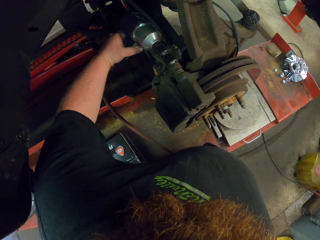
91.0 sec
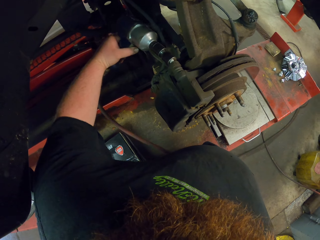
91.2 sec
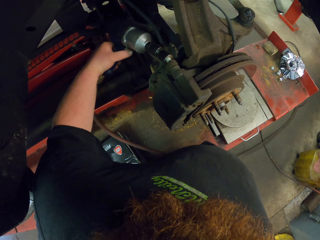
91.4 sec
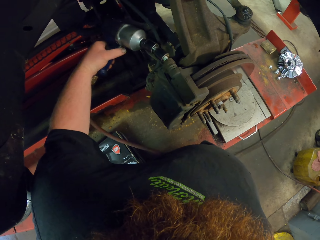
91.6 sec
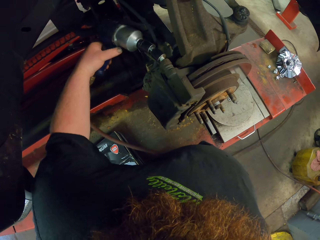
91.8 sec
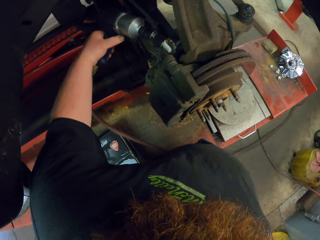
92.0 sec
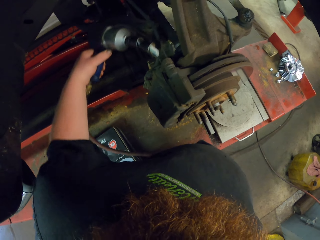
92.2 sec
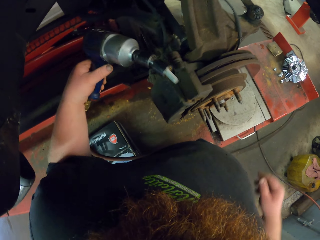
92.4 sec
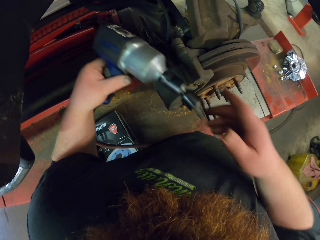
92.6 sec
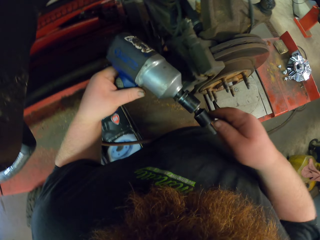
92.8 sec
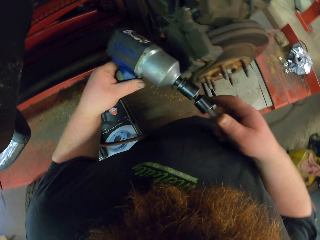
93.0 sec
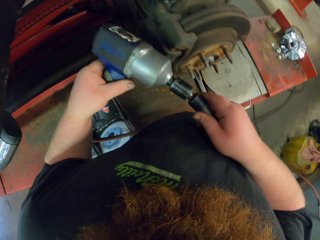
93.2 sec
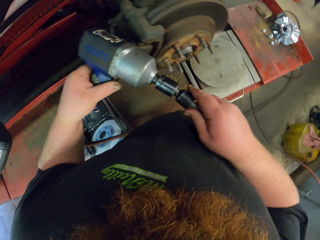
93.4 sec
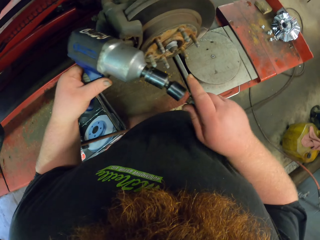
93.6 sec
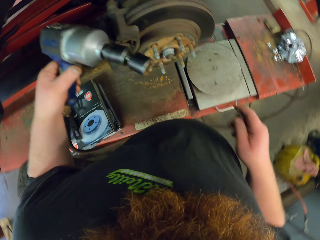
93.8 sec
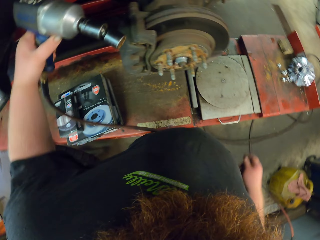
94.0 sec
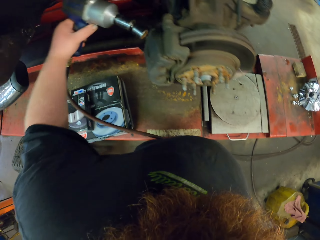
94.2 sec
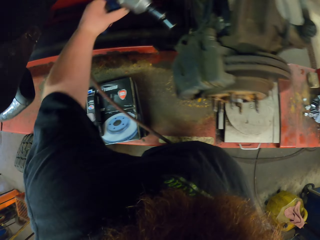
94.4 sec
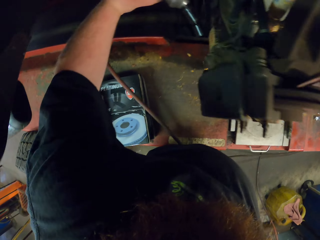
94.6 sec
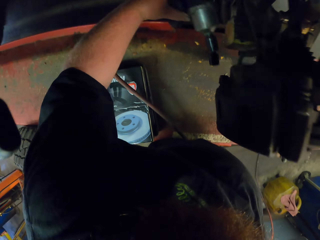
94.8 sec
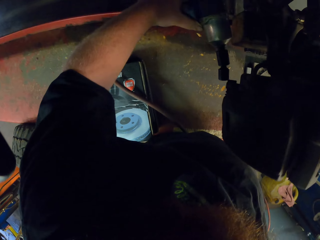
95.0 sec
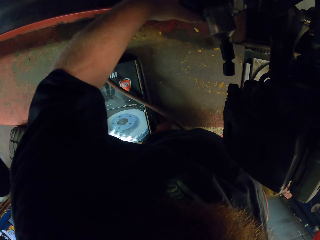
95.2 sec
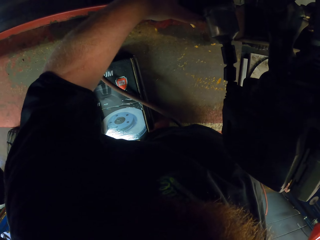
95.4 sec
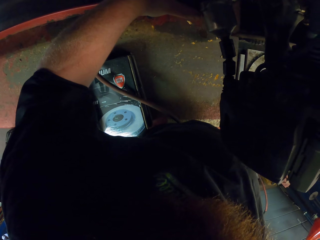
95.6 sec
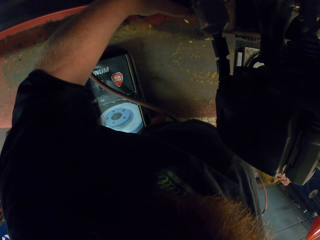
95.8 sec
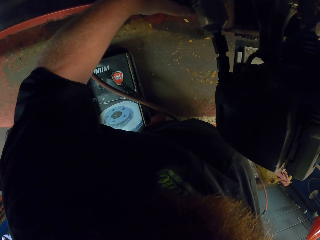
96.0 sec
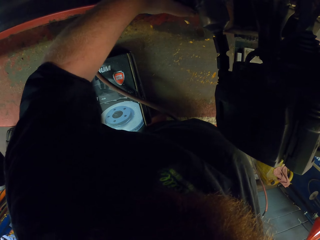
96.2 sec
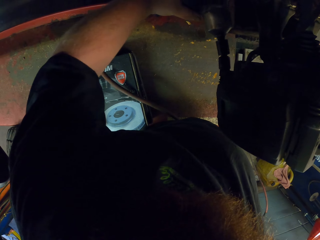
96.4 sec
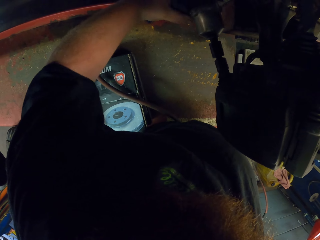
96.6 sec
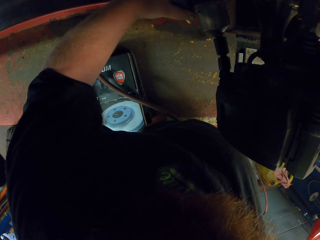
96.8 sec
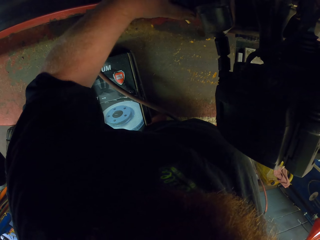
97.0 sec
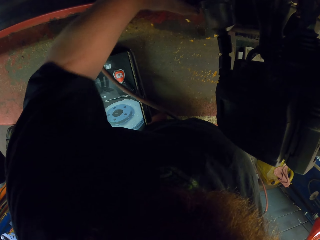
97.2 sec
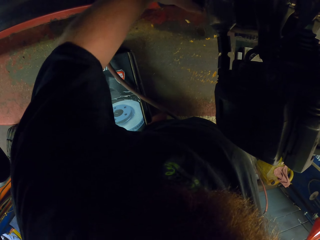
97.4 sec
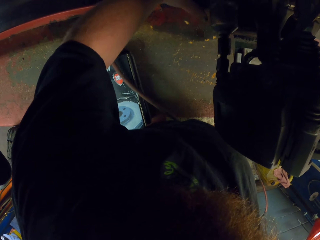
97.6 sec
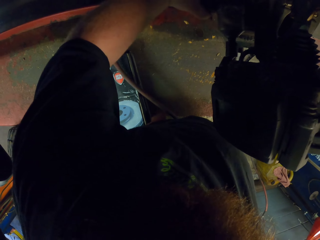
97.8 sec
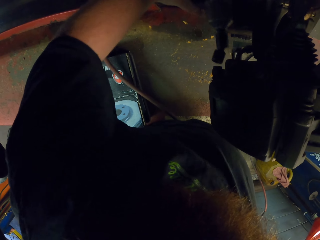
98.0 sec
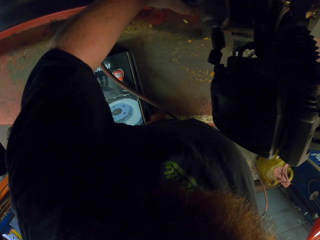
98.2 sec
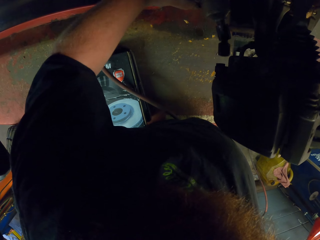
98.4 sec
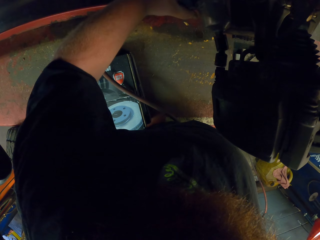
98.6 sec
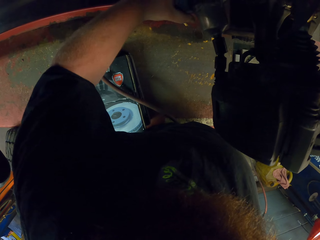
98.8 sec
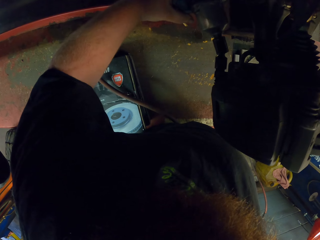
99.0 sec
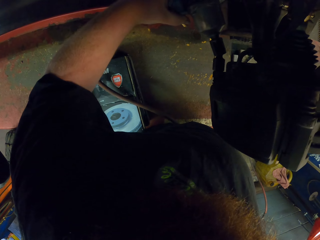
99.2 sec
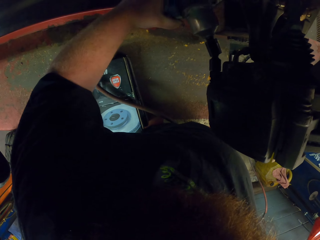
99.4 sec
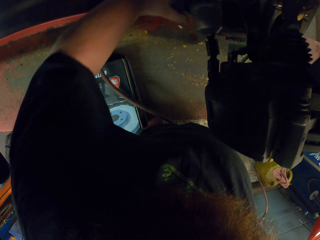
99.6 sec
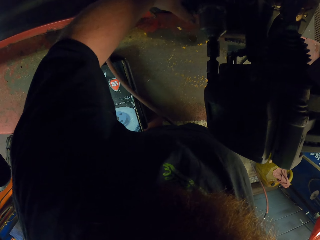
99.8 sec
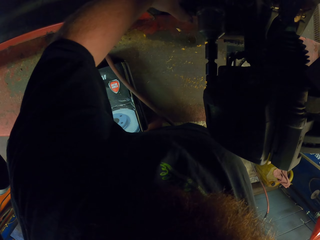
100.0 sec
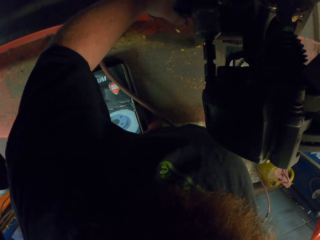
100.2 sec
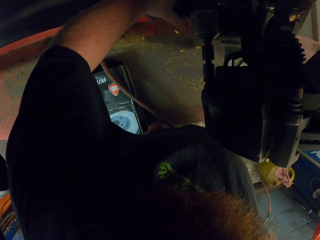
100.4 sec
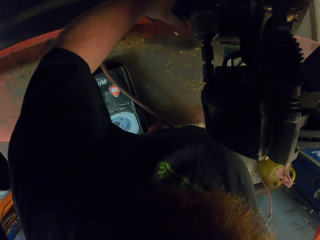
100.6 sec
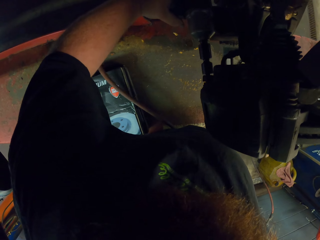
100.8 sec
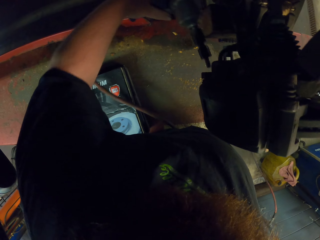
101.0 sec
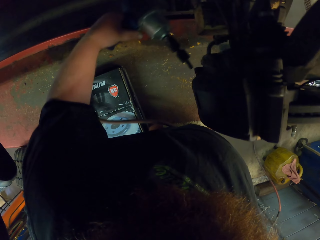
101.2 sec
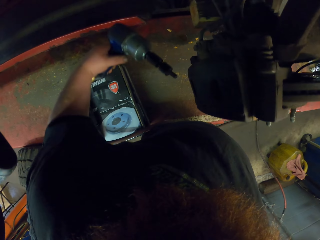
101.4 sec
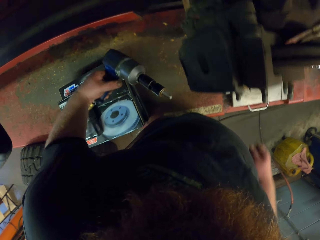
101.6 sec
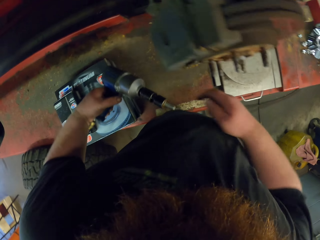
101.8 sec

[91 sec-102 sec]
The camera wearer removes the bolt with the puller gun or bolt gun. They remove the bolt gun from the vehicle. They remove the bolt from the bolt gun. They place the puller gun on a bolt. They insert the bolt gun into the vehicle. They remove the bolt with the puller gun. They place the puller gun on a bolt and remove the bolt with the puller gun.

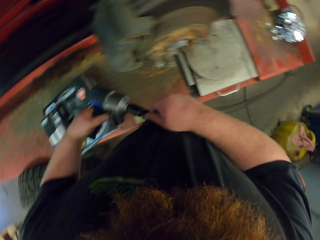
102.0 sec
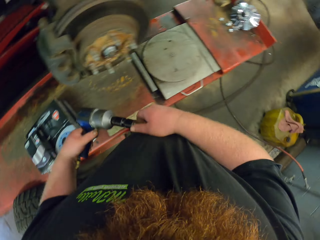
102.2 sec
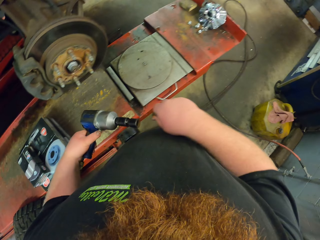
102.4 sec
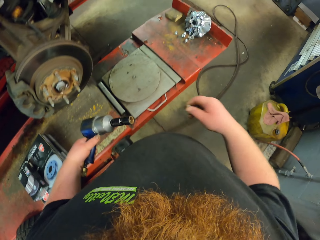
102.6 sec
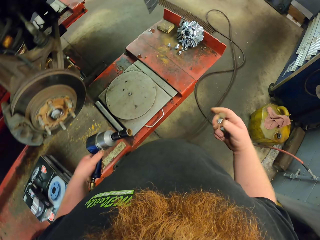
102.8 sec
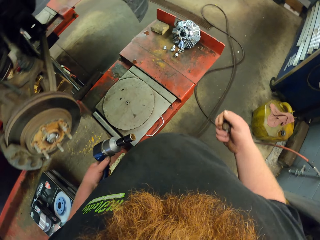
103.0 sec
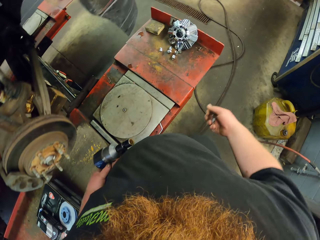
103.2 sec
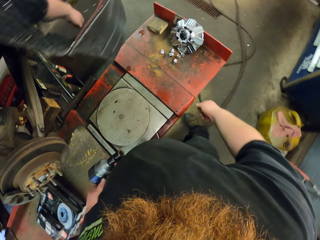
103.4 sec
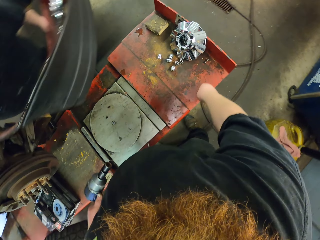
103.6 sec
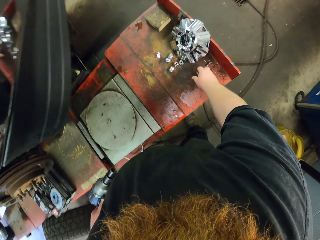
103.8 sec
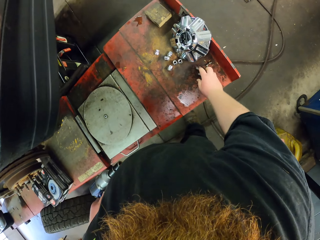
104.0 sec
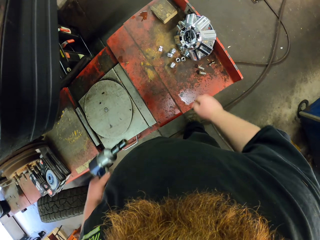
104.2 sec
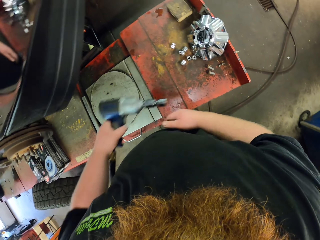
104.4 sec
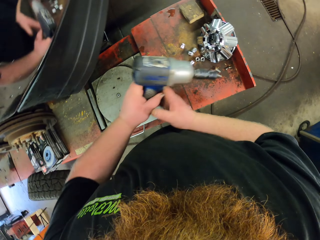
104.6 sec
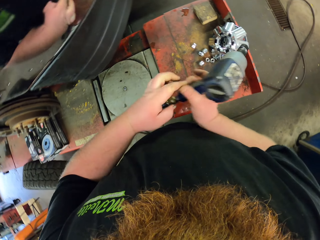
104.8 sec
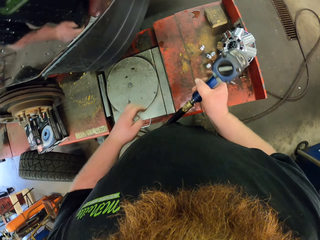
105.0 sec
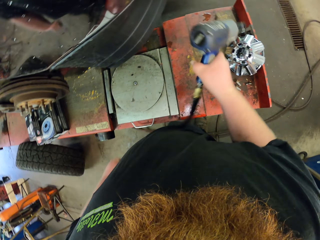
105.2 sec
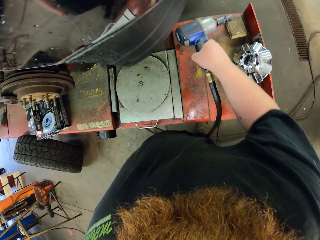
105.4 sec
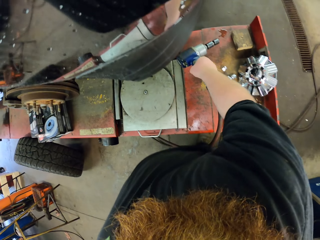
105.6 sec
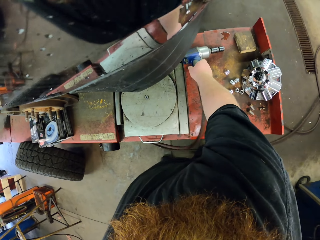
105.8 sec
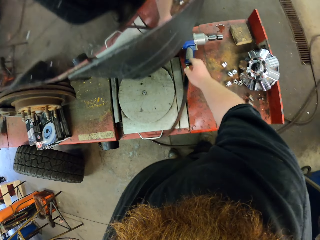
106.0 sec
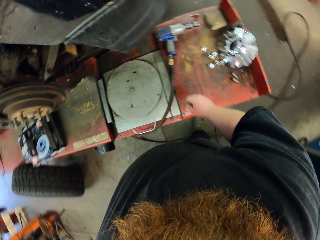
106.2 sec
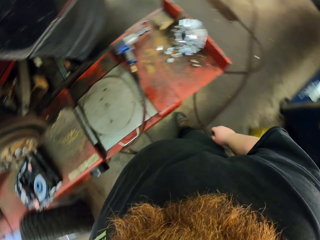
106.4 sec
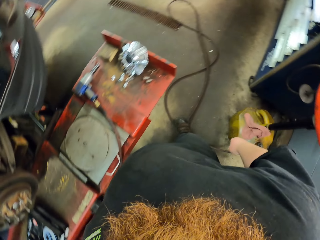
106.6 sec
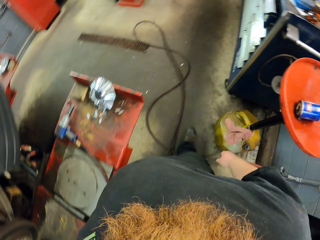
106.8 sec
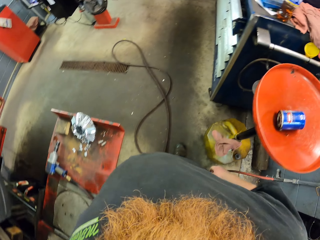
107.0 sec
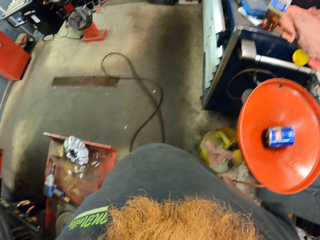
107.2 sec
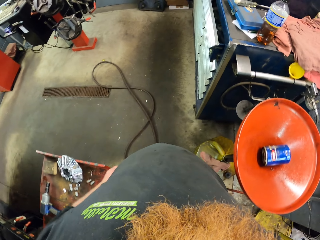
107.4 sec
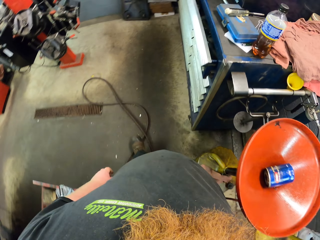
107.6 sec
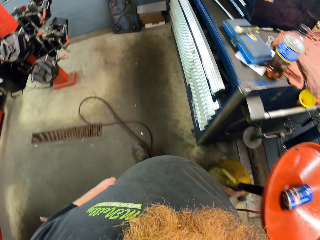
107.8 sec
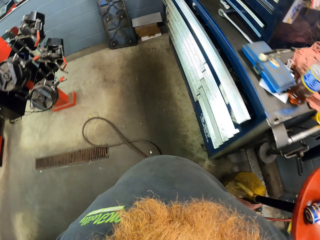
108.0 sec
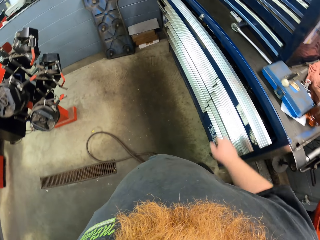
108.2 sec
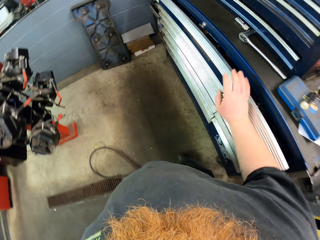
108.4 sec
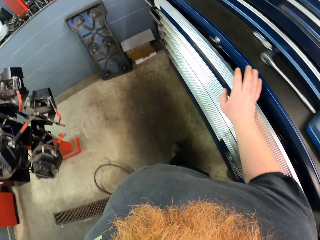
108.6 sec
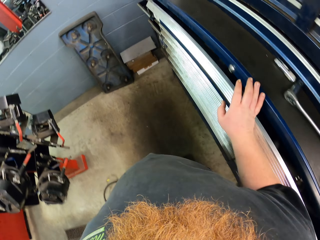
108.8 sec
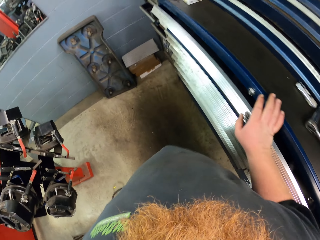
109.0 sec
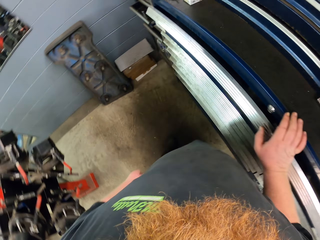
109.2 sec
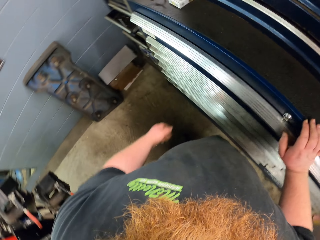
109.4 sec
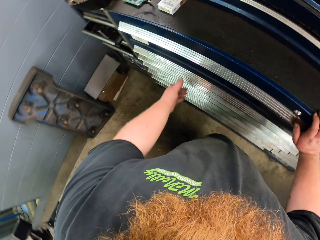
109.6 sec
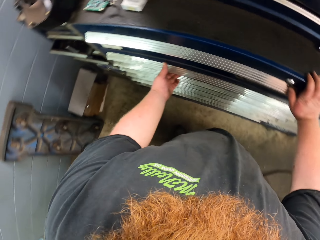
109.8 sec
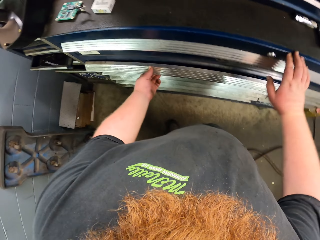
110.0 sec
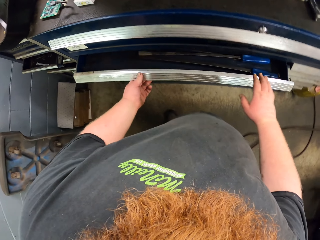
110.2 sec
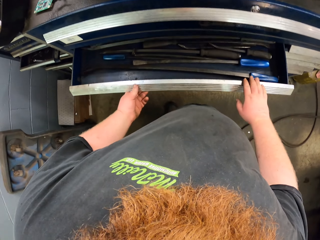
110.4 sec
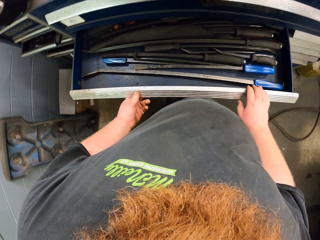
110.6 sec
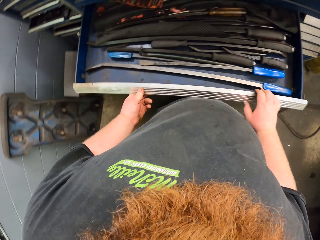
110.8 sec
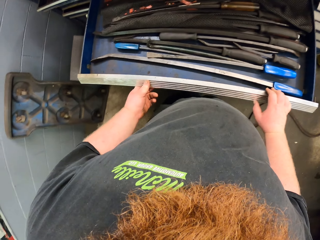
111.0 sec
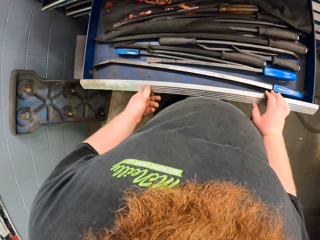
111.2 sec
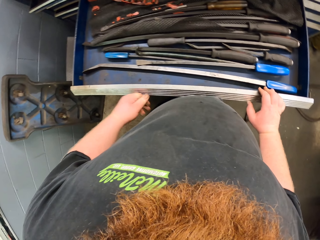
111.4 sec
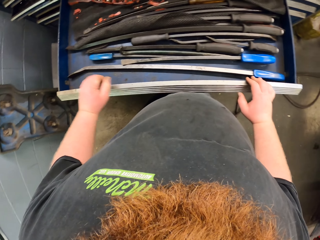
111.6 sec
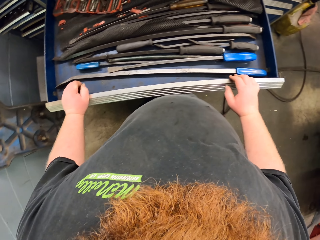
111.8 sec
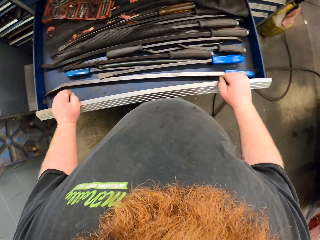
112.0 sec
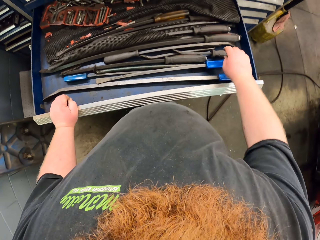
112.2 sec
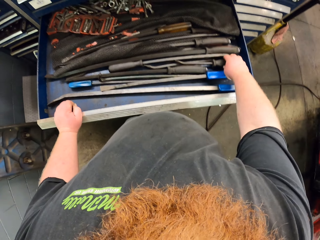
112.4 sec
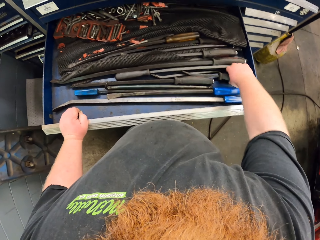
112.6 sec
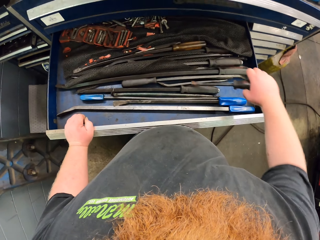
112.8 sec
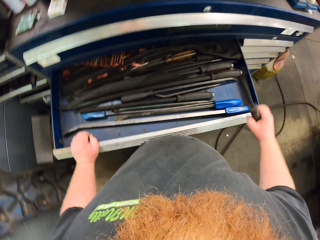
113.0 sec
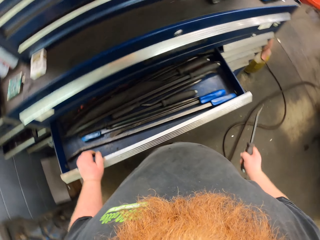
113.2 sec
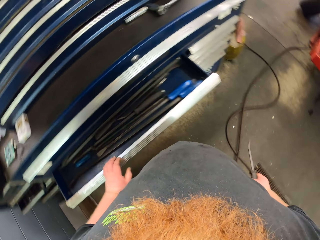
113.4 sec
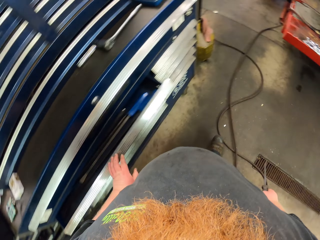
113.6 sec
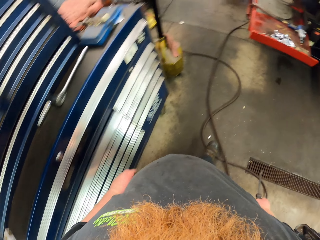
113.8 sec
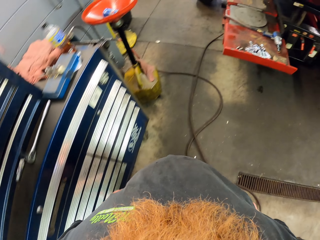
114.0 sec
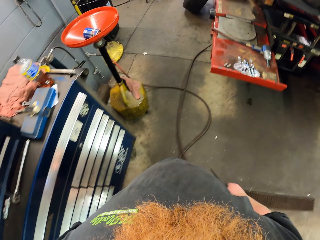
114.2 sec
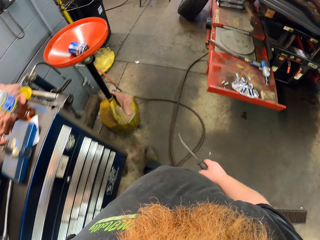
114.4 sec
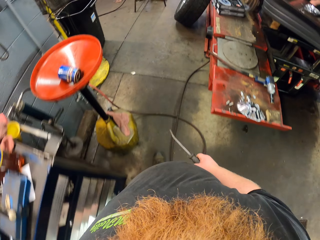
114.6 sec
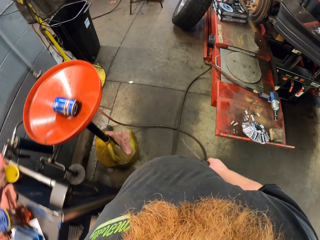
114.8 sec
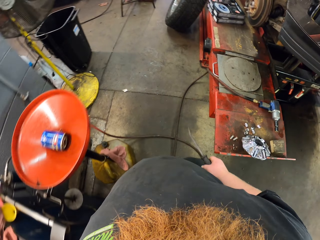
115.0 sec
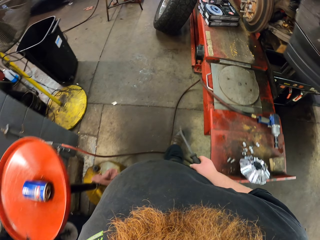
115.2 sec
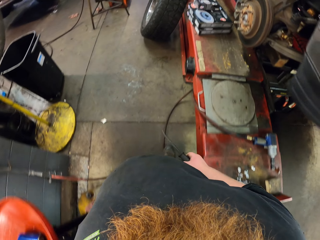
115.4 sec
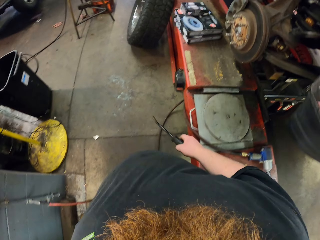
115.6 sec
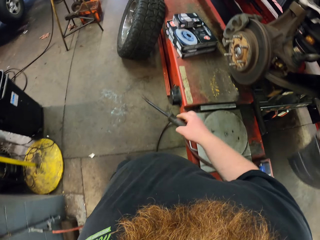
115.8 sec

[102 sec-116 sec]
The camera wearer removes the bolt on the puller gun. They throw bolts on the bench. They place the bolts on the bench. They place the puller gun on the bench. They turn right. They walk forward. They pull the cabin drawer. They pick up a curved chisel. They push the cabin drawer. They walk forward.
